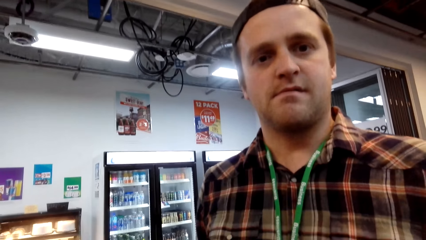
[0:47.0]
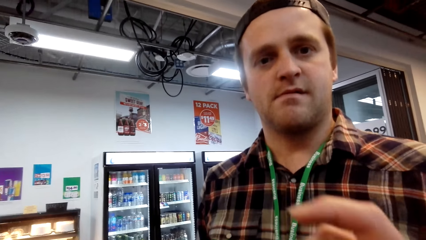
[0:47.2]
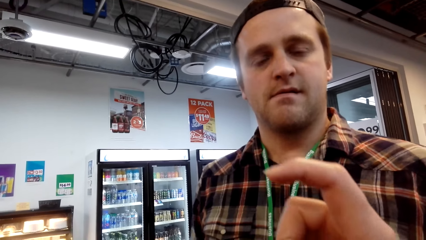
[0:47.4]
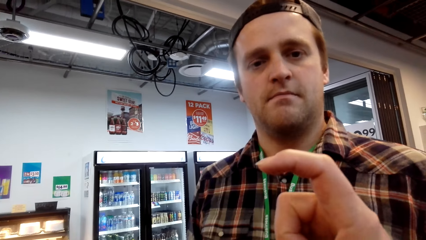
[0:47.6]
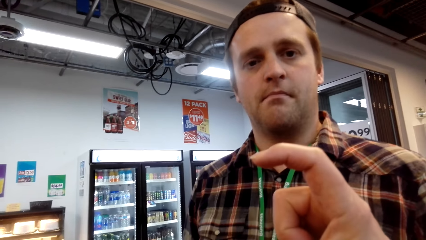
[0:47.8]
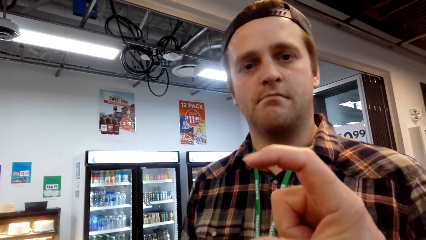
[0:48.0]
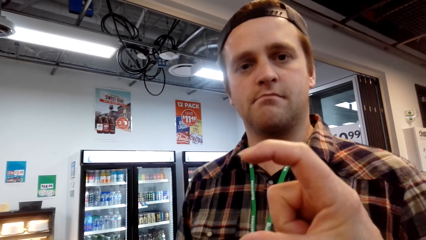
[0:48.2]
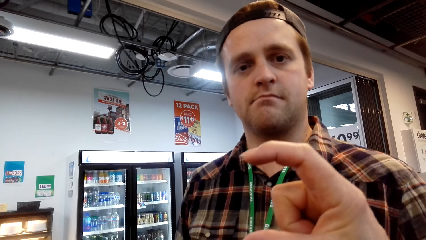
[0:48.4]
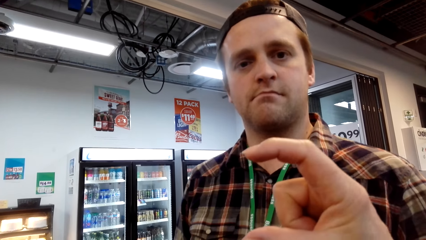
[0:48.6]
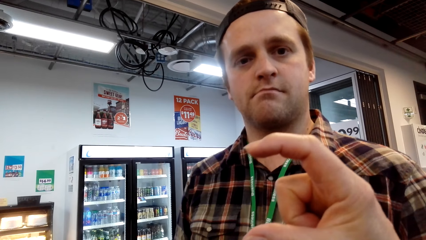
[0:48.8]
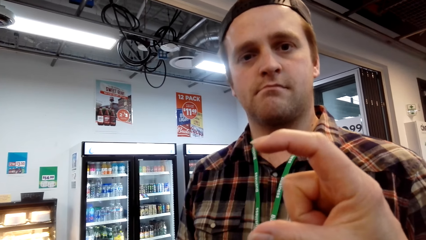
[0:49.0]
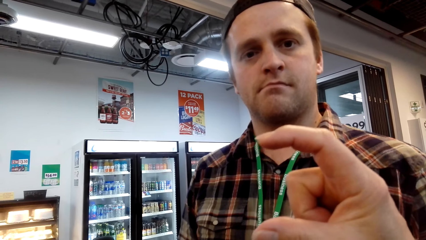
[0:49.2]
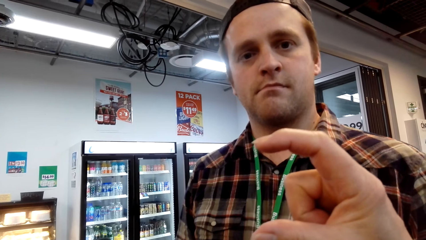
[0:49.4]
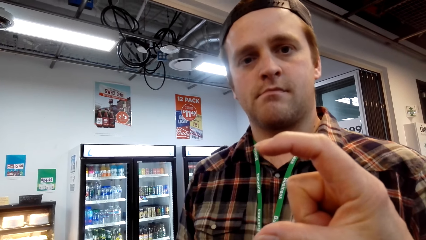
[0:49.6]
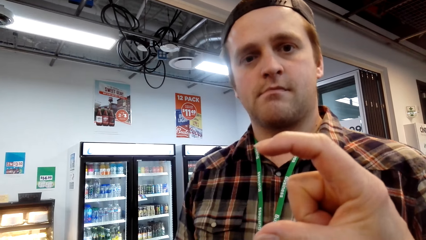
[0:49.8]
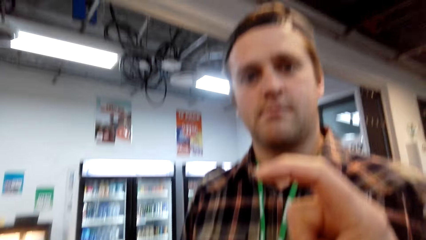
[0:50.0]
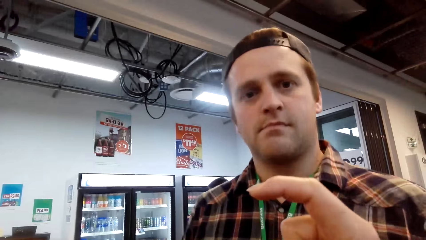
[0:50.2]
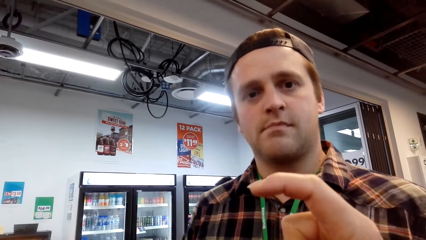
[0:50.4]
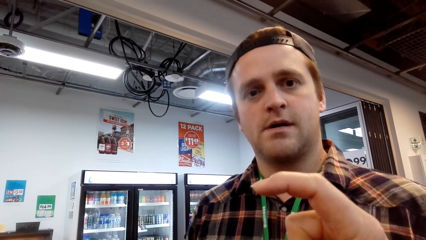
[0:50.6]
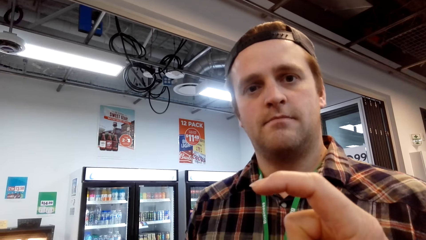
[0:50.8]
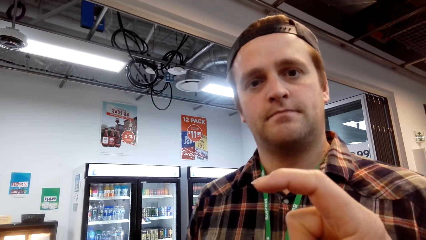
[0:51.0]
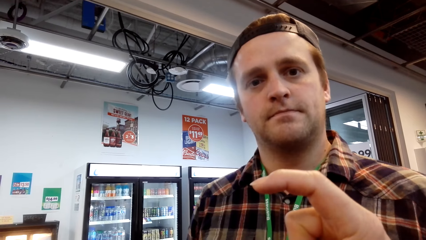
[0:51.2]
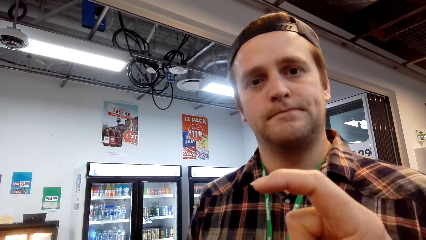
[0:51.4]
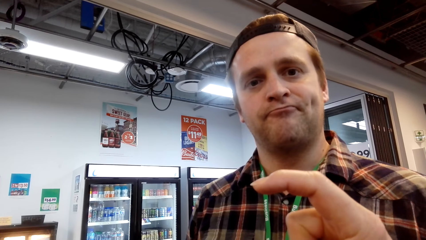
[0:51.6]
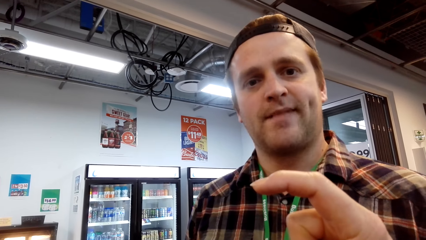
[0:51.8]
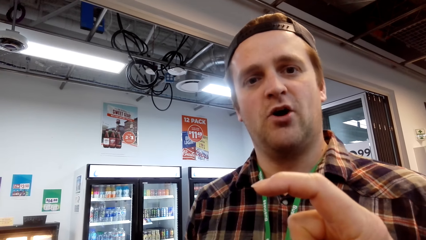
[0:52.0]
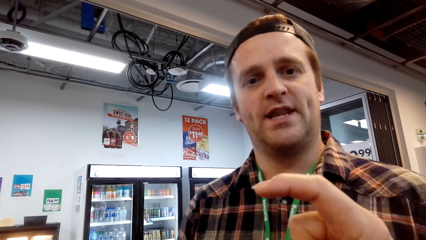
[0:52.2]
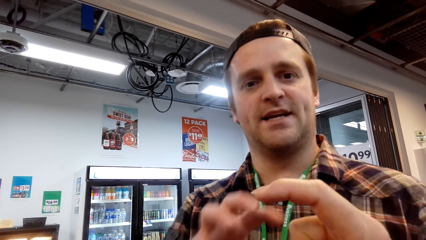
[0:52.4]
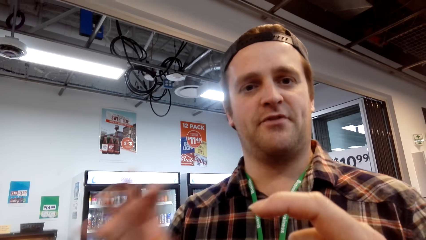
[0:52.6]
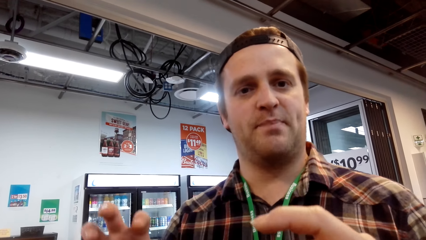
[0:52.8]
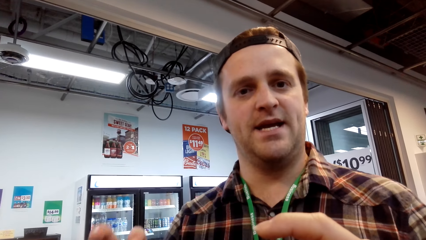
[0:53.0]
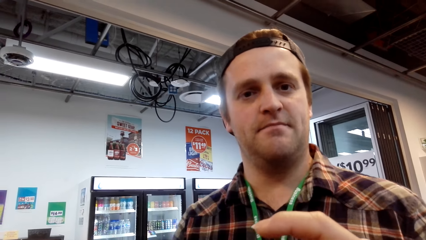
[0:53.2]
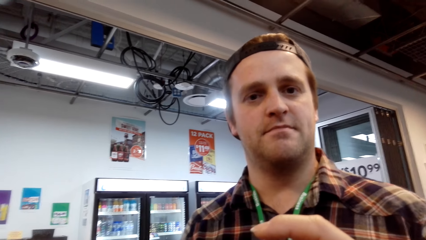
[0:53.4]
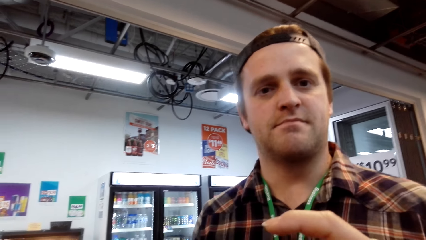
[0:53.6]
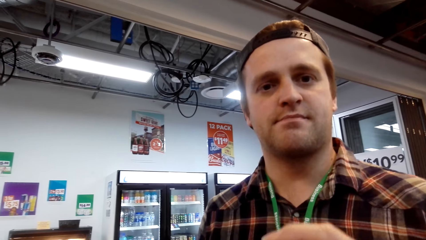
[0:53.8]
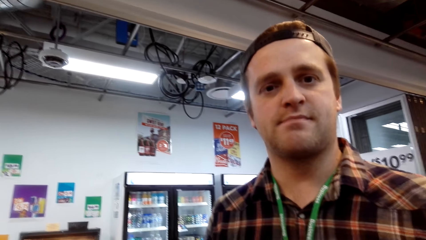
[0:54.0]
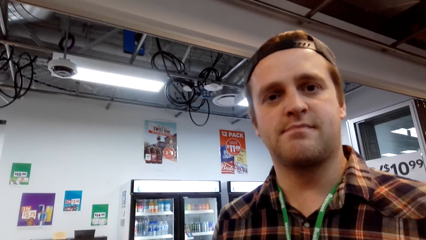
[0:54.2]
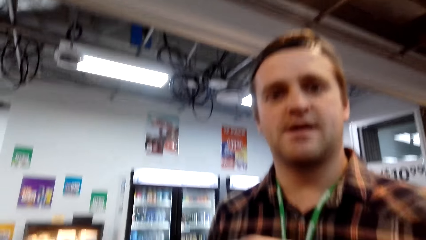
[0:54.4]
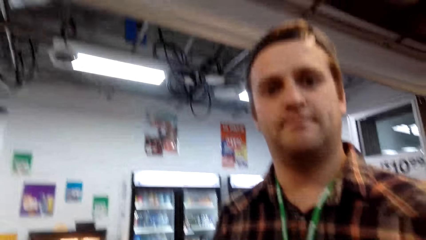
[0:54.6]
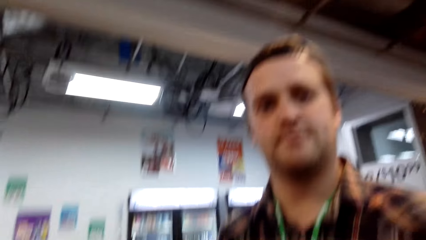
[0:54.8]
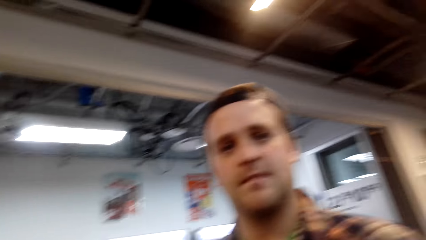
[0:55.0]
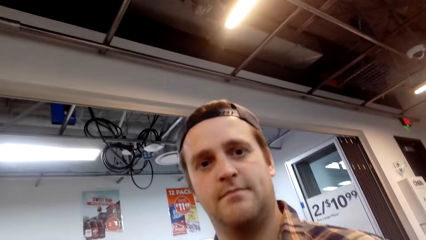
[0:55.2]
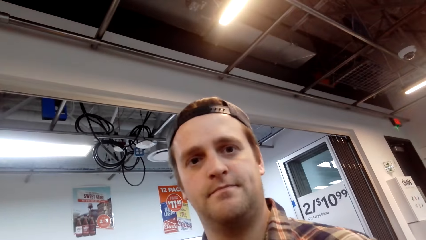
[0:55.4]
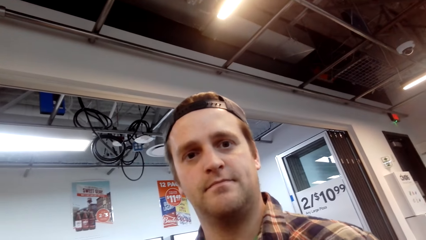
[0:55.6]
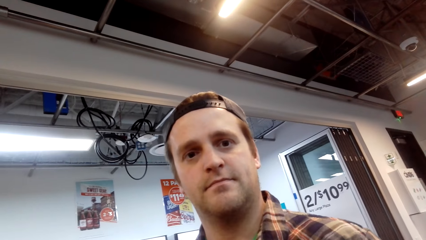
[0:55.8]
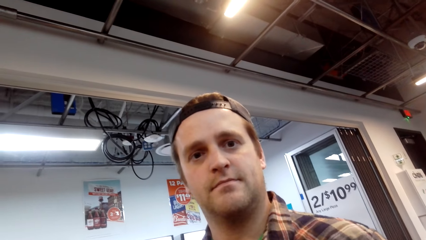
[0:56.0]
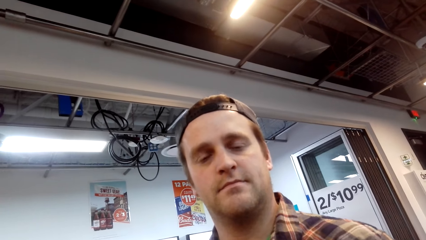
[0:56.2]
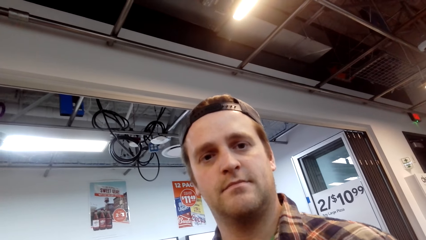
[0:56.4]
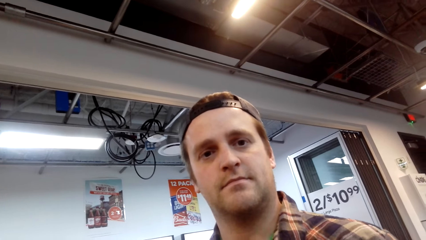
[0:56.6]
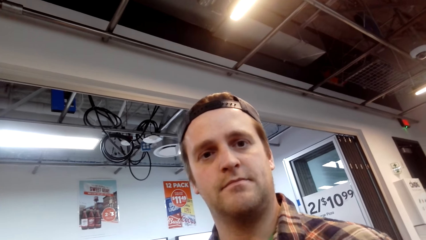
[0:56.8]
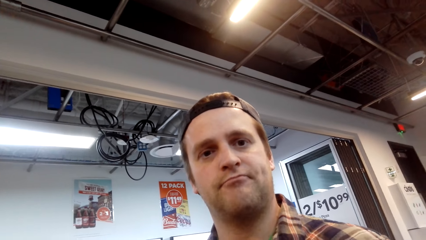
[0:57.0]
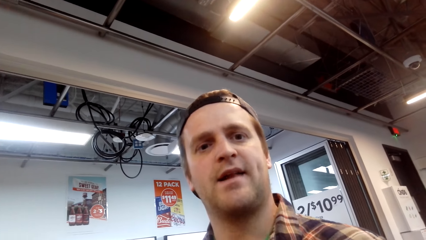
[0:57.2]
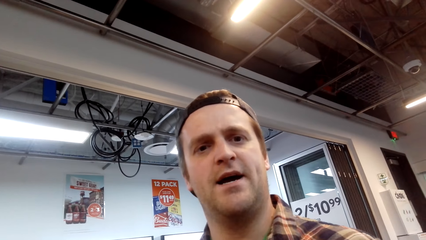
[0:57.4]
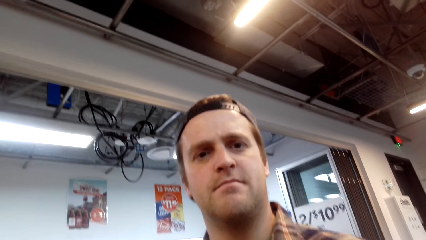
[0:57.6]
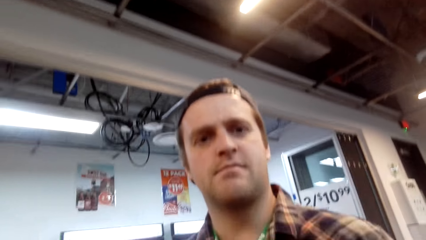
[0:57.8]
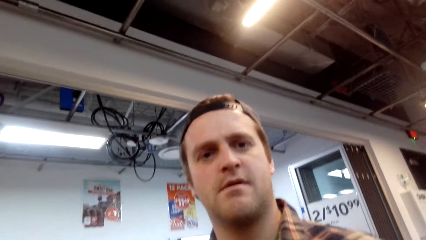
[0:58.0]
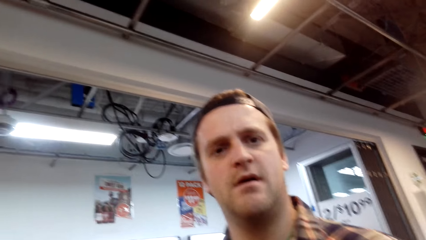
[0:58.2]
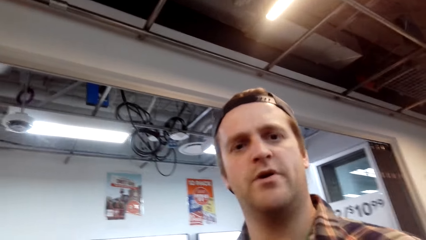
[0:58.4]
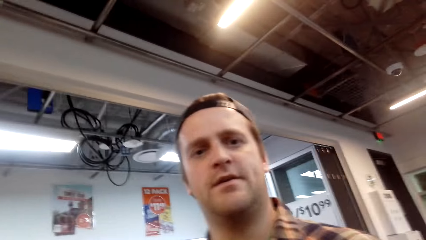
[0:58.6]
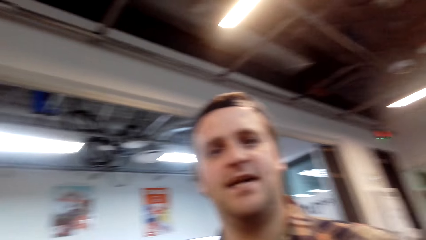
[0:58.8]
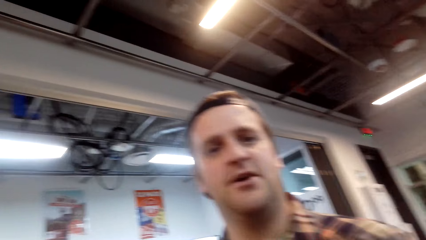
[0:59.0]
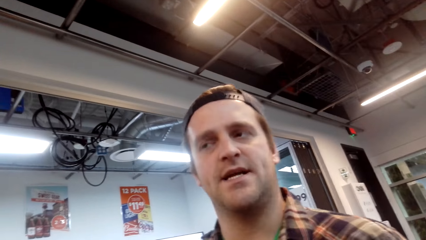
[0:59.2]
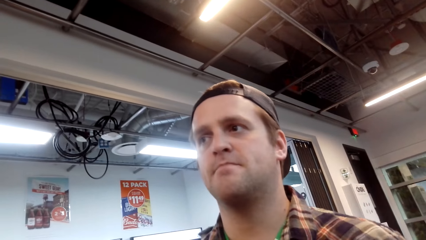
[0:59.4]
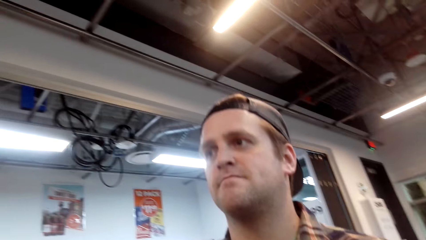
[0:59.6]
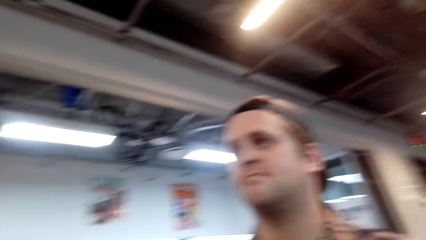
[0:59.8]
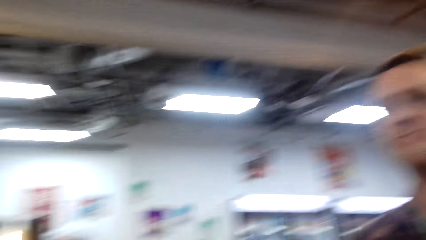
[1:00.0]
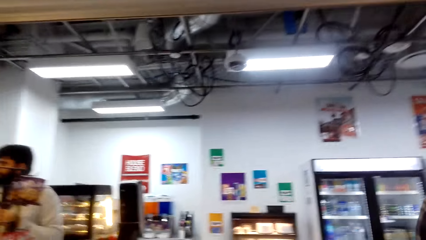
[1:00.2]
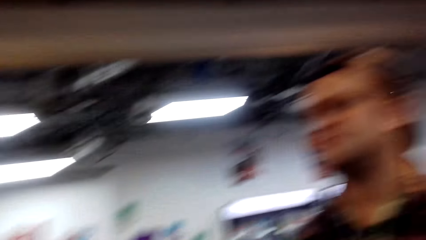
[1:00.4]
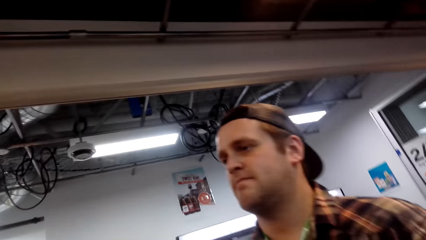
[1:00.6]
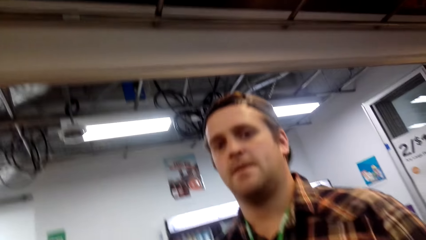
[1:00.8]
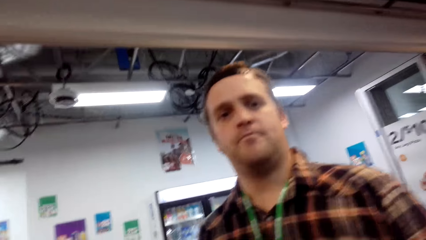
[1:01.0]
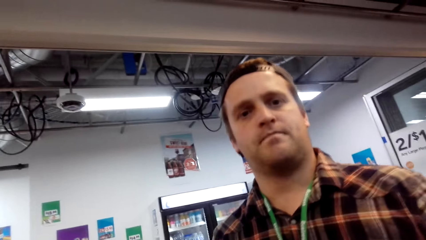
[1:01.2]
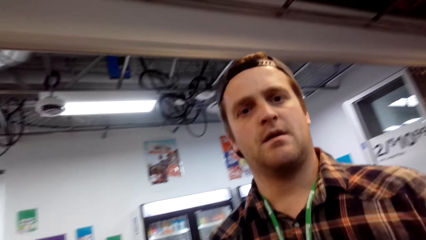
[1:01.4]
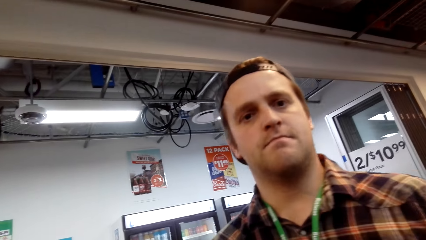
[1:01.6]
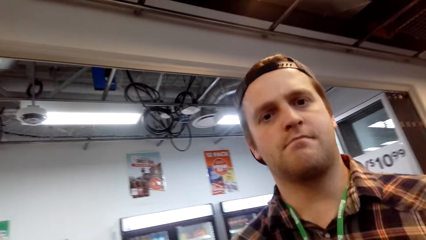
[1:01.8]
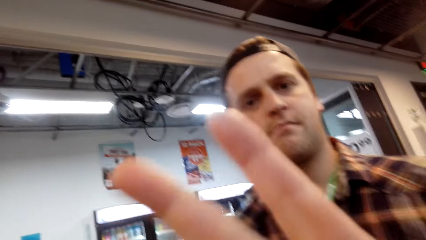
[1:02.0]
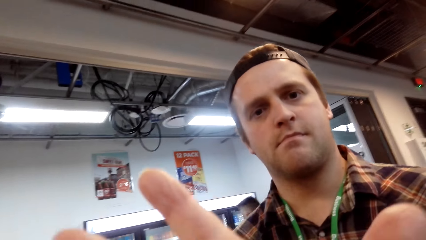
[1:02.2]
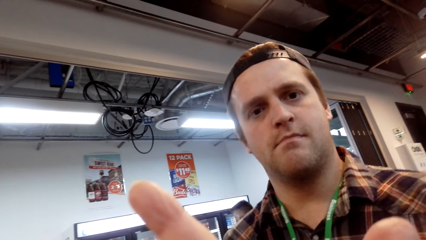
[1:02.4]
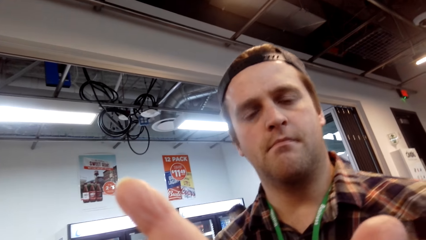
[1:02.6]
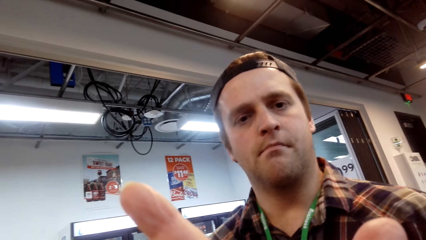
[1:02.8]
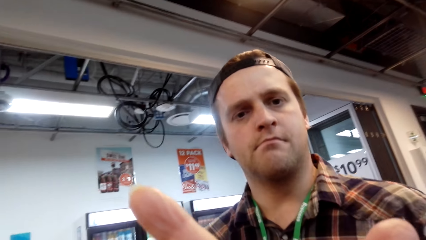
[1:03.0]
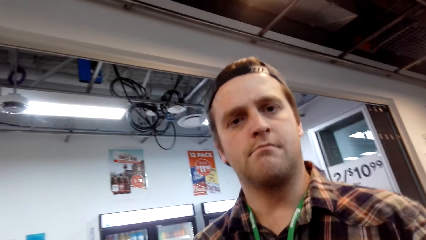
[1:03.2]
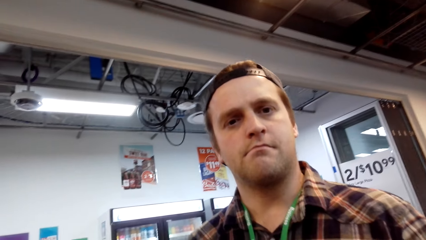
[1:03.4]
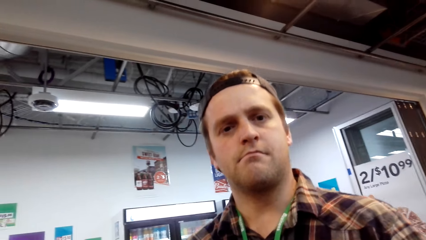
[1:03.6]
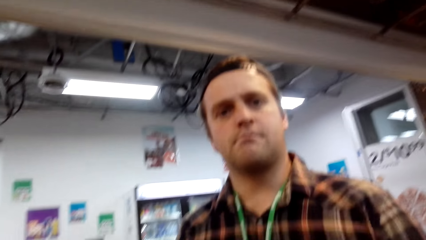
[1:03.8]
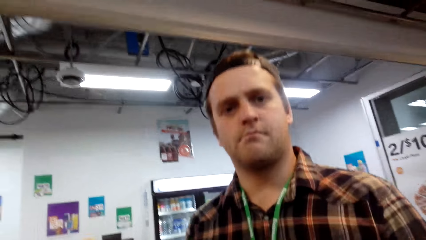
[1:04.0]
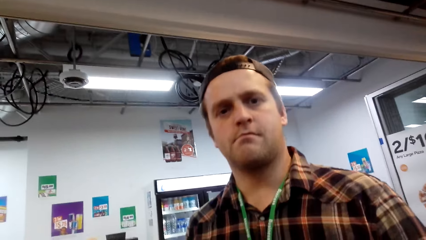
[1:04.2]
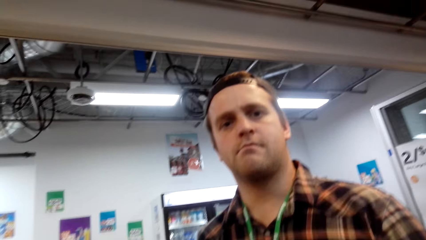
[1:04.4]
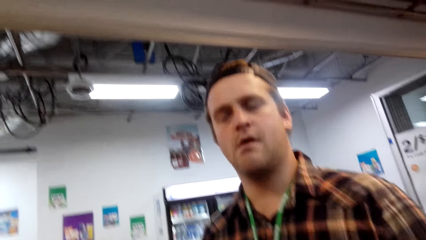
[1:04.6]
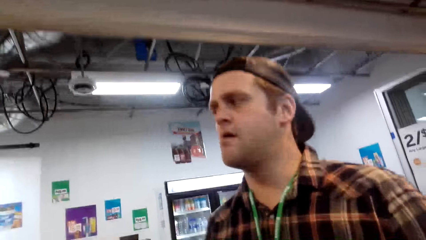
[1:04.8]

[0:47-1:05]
The camera wearer uses a gesture sign. A person talks to the camera wearer and uses a gesture sign. The camera wearer talks to the person. They use a gesture sign.
